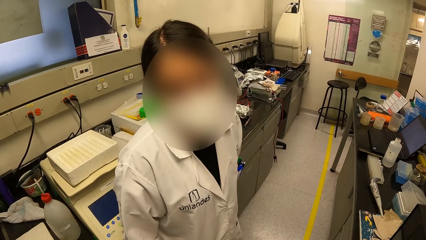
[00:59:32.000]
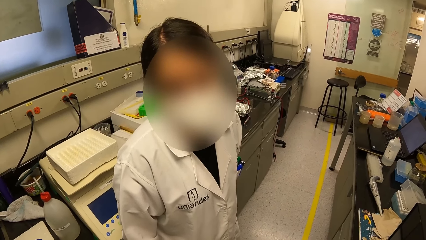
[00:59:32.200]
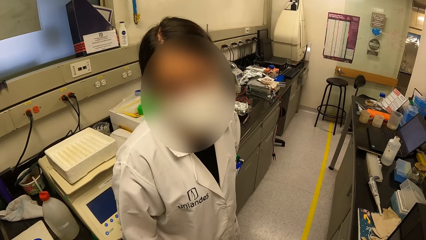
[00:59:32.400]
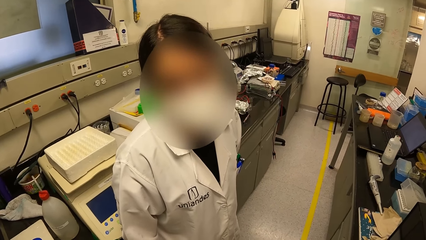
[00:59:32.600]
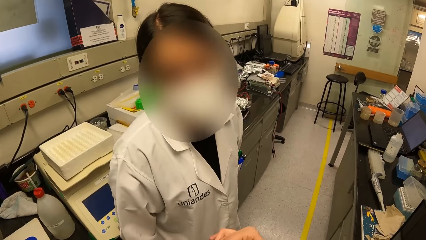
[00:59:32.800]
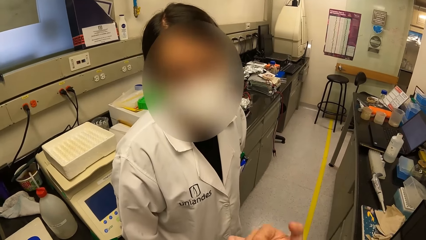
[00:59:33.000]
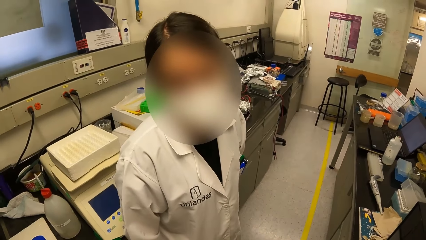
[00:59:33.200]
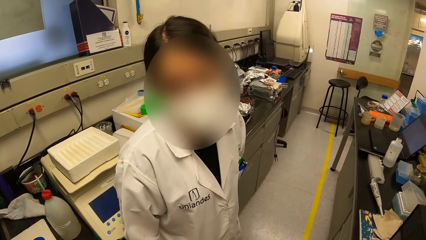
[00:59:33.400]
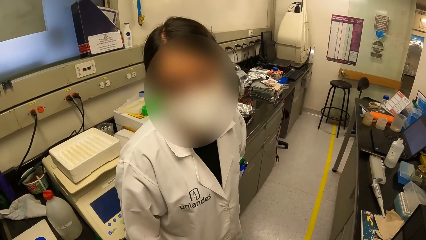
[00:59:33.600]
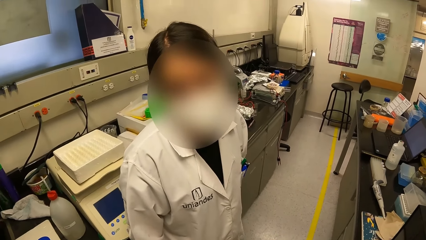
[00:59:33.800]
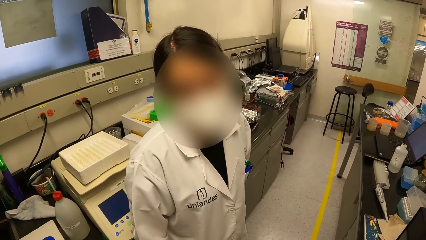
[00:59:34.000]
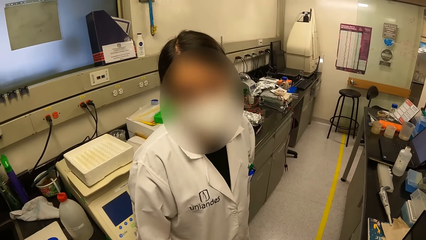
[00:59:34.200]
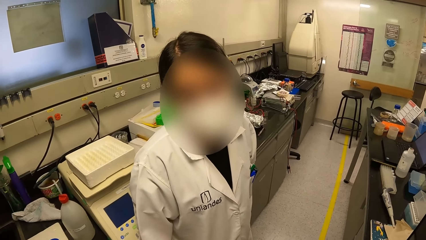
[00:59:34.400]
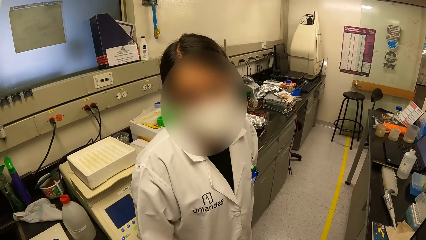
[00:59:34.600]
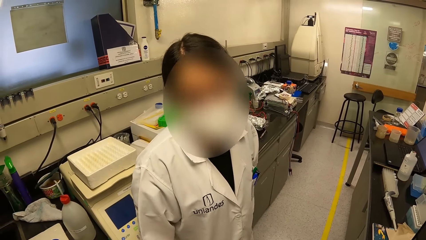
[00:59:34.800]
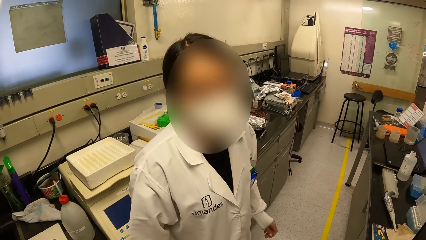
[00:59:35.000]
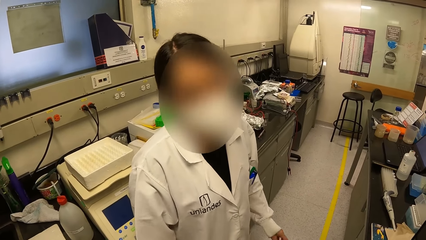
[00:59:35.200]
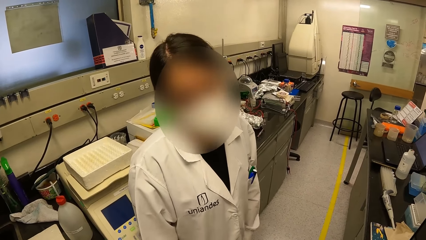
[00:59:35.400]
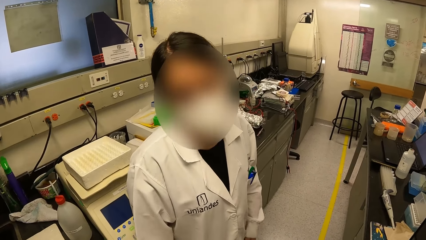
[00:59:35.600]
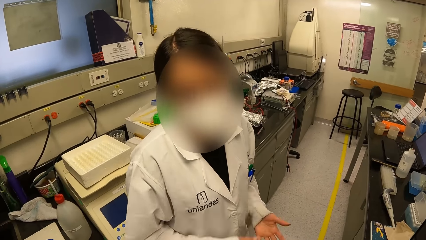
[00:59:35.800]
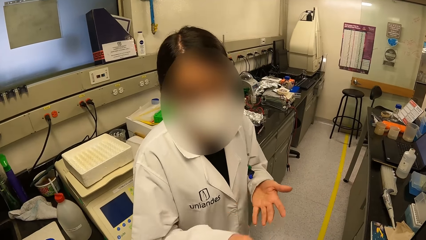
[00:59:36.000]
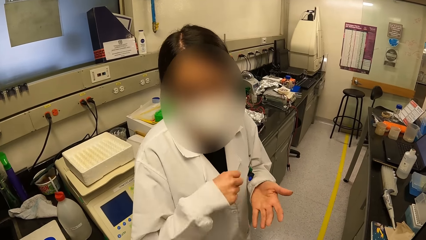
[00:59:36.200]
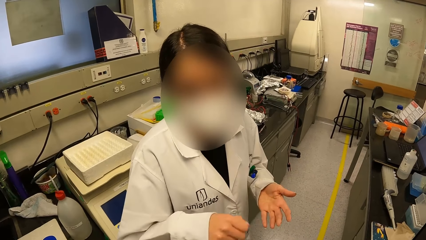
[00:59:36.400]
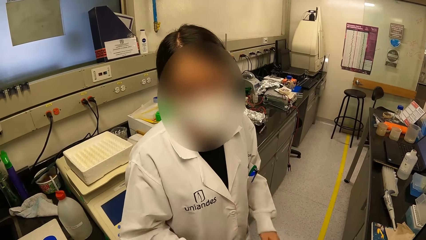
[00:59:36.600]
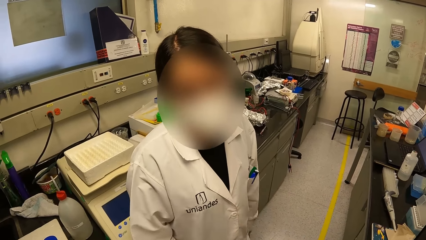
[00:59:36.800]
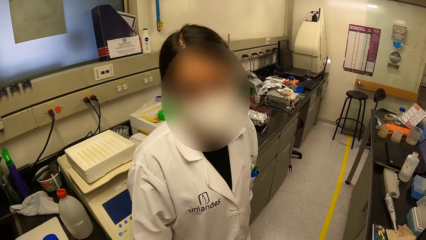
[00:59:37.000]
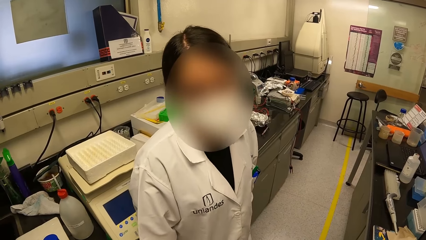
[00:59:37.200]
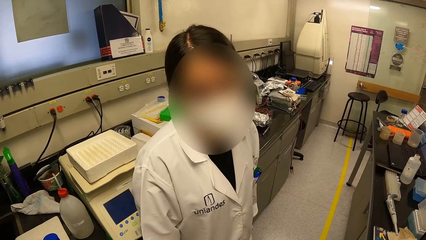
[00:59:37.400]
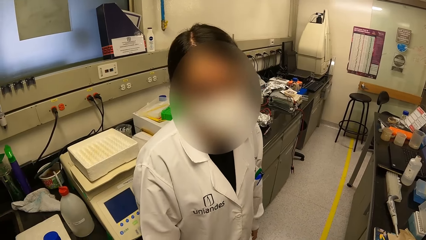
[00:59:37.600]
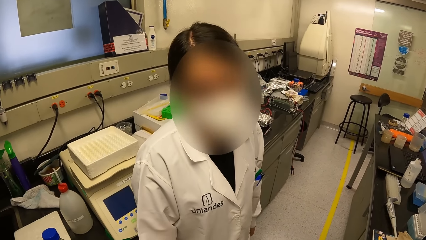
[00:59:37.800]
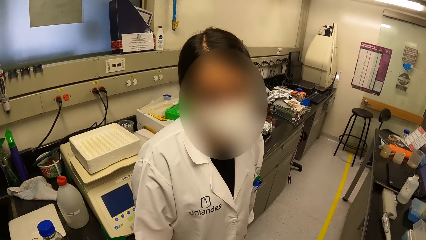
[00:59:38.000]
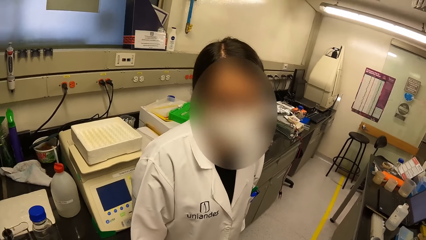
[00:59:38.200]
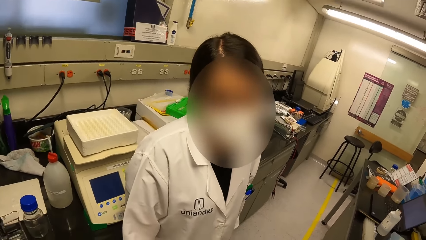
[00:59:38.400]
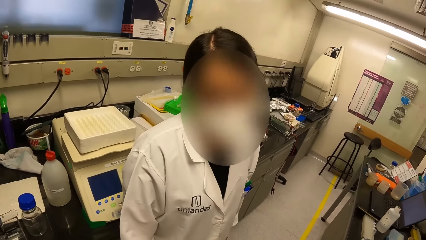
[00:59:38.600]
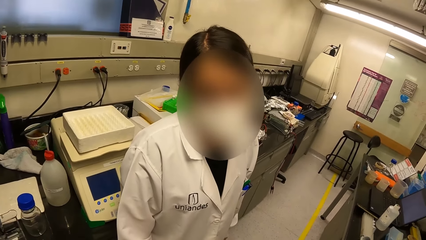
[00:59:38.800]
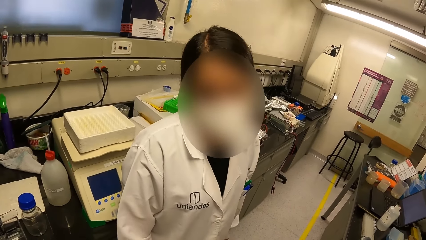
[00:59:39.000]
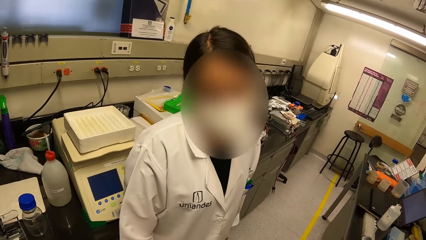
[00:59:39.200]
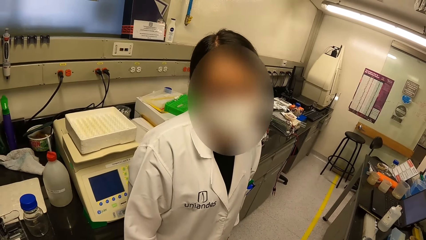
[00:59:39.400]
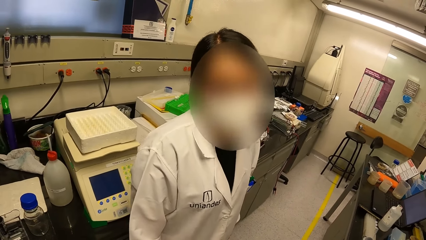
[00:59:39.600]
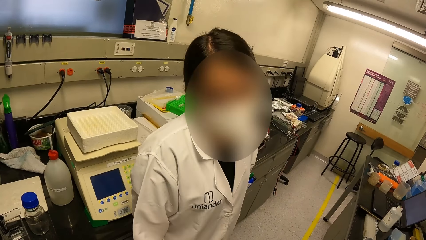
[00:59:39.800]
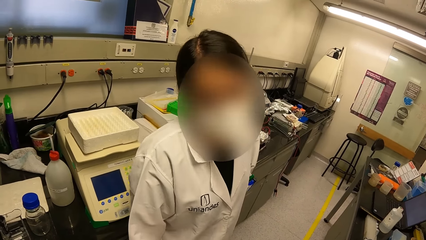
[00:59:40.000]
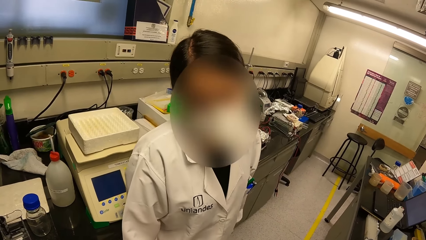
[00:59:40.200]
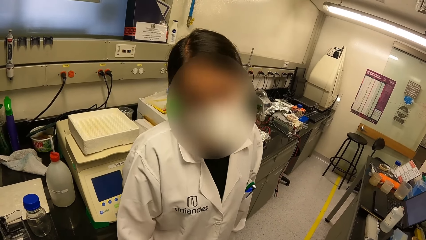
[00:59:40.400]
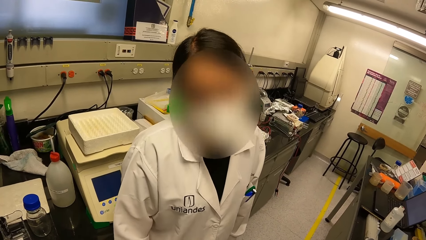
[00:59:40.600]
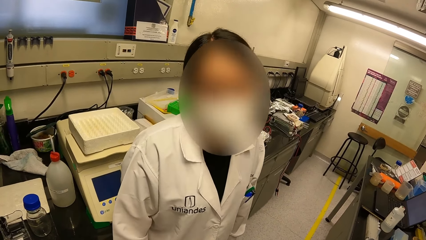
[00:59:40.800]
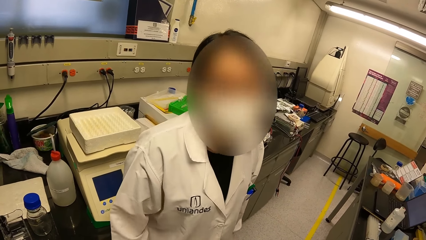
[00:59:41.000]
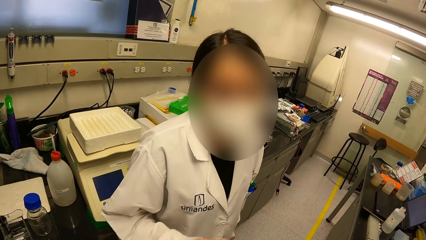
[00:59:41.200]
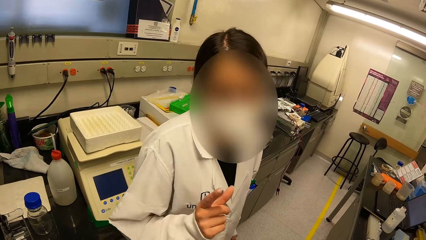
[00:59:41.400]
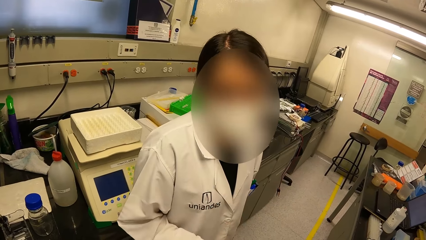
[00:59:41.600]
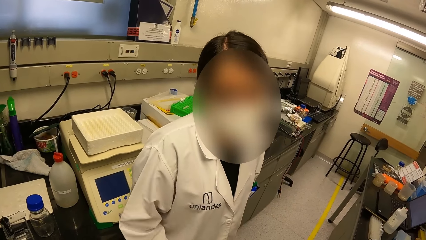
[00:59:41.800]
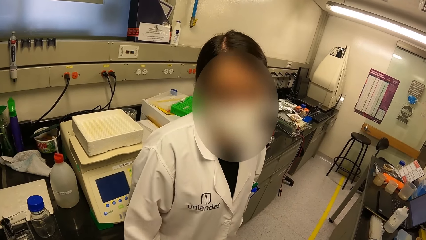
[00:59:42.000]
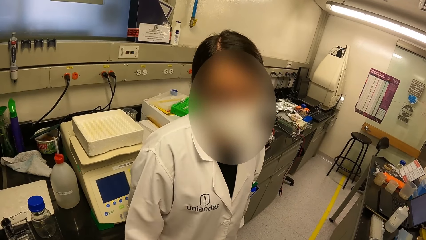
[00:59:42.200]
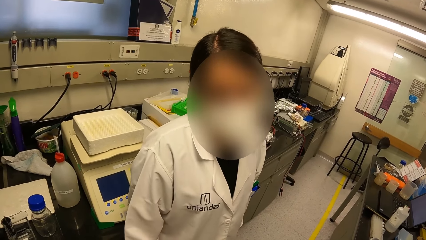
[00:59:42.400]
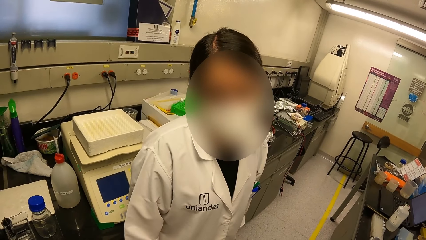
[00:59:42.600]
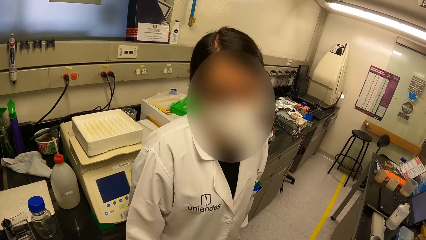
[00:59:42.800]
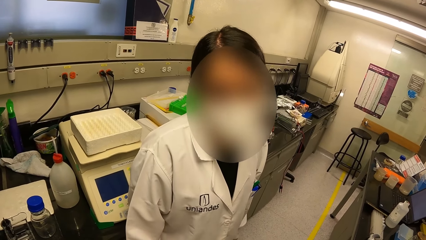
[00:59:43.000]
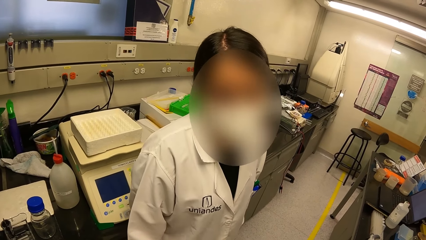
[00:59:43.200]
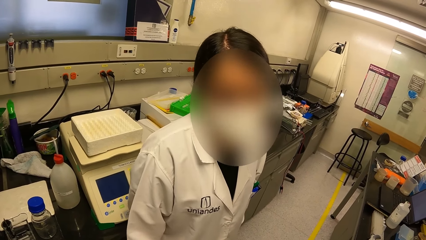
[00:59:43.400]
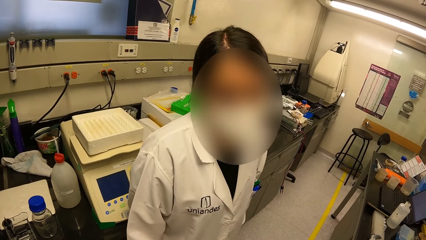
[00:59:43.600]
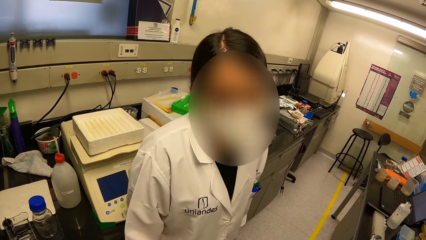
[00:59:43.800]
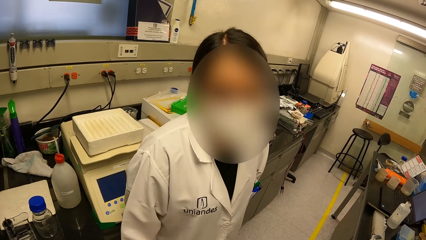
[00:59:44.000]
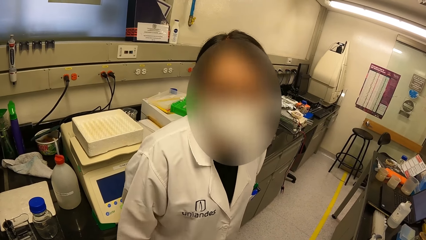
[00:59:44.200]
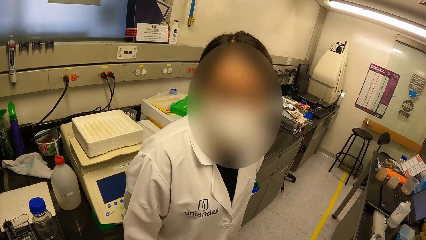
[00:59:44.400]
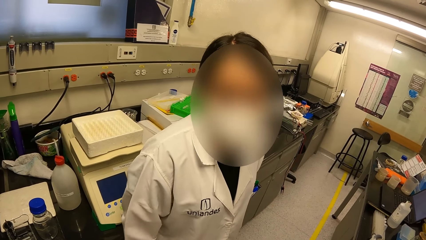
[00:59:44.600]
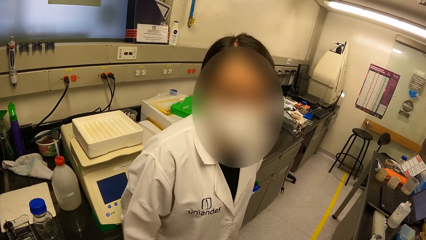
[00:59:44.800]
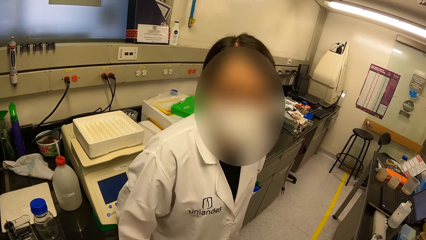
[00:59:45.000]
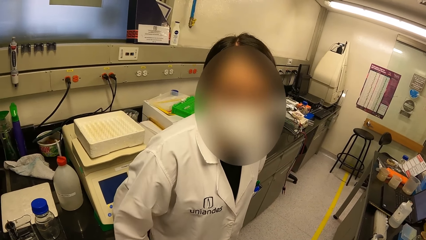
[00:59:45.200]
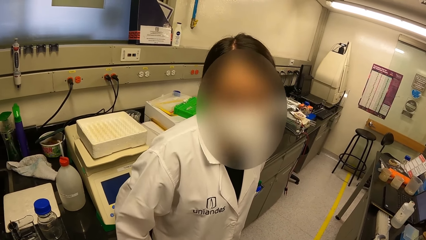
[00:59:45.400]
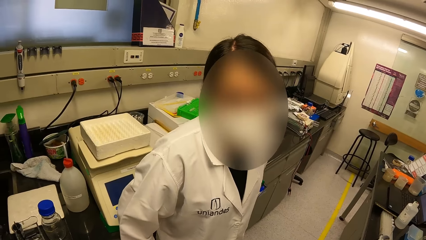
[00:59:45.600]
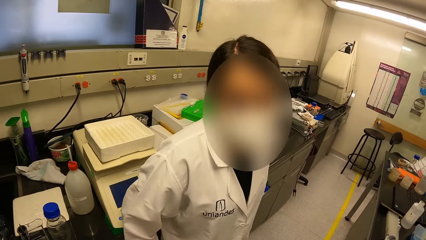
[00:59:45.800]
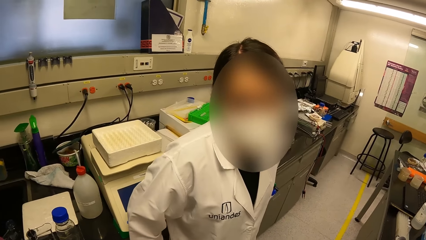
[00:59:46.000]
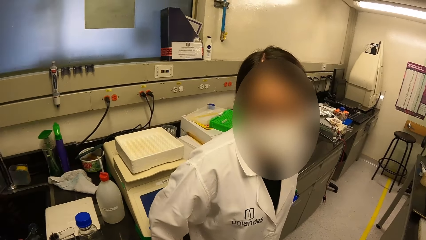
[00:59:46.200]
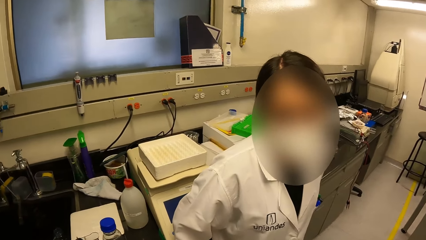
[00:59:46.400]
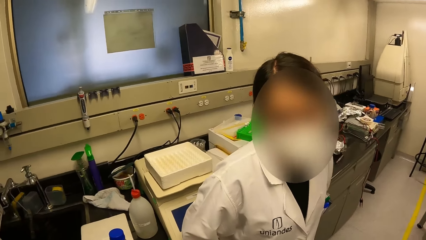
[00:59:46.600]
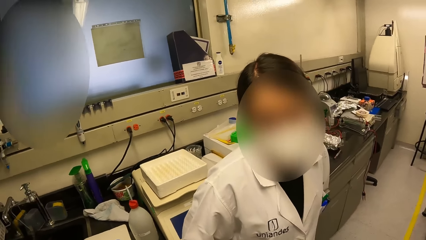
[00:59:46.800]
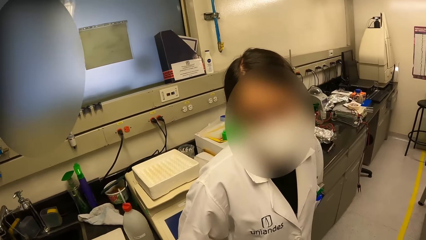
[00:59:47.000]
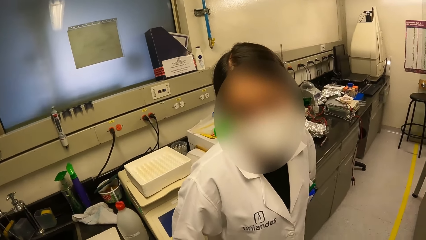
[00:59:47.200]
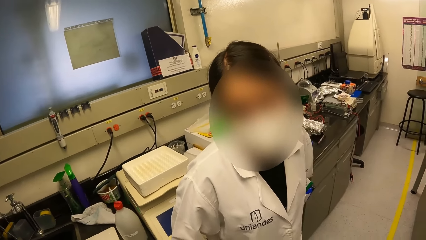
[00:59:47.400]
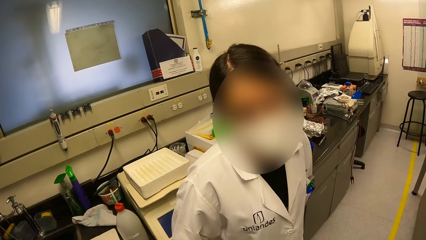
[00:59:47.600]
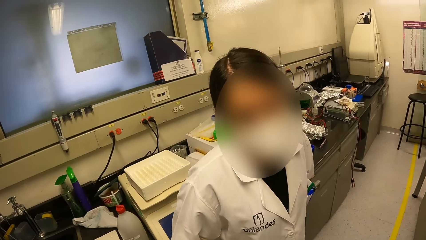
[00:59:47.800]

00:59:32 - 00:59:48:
A person sways hands and converses with the camera wearer. The person lifts a hand and converses with the camera wearer.
